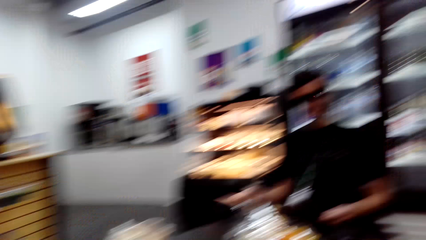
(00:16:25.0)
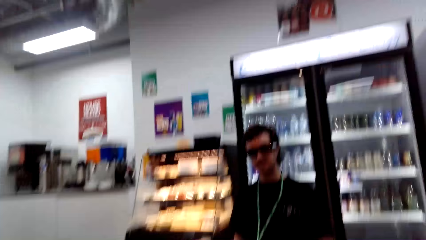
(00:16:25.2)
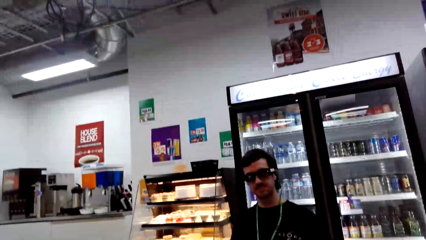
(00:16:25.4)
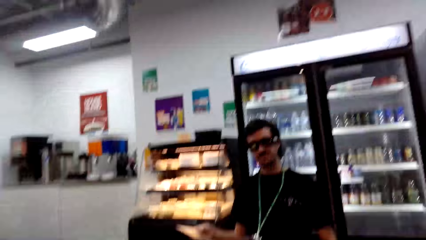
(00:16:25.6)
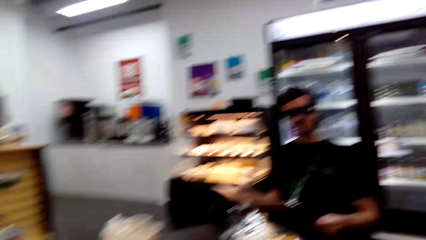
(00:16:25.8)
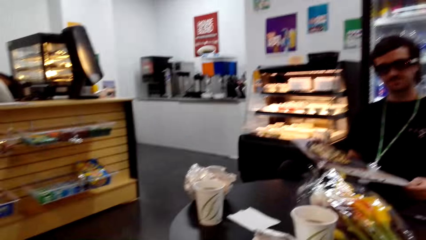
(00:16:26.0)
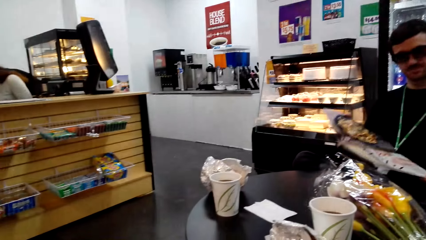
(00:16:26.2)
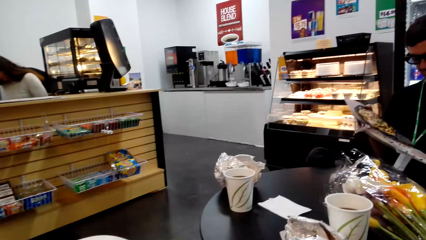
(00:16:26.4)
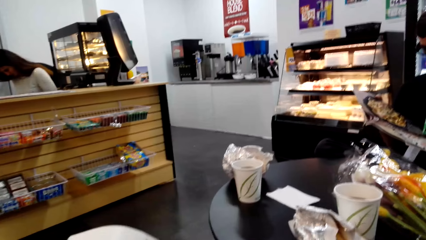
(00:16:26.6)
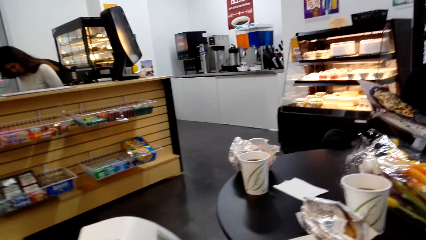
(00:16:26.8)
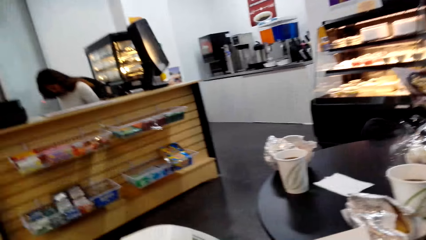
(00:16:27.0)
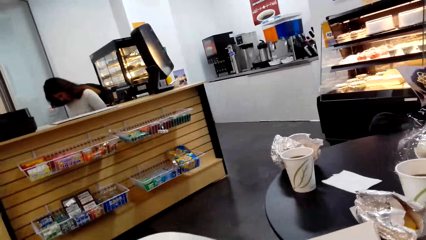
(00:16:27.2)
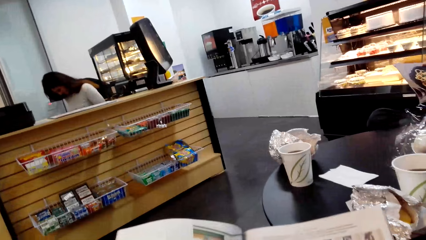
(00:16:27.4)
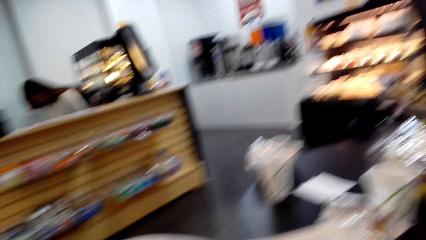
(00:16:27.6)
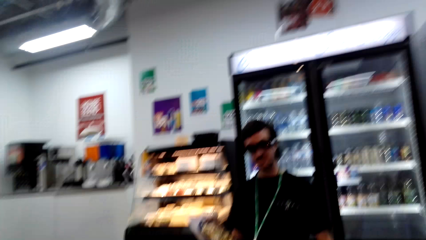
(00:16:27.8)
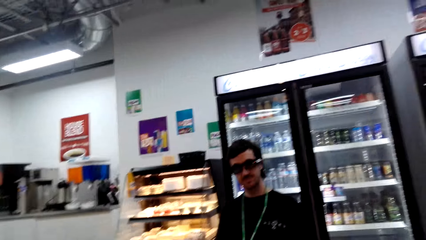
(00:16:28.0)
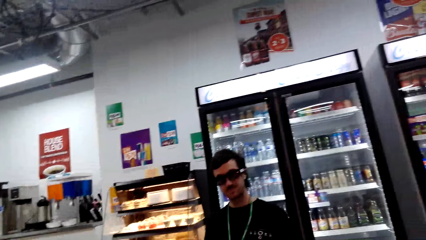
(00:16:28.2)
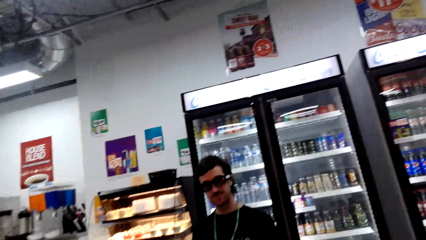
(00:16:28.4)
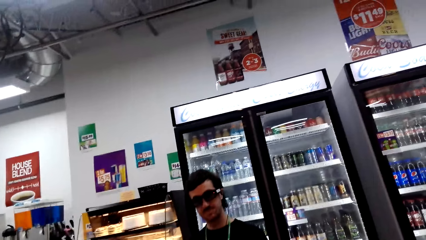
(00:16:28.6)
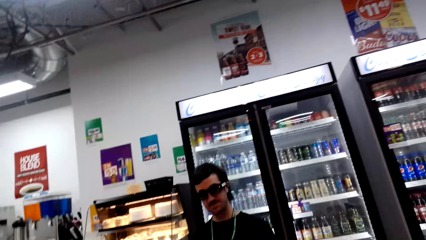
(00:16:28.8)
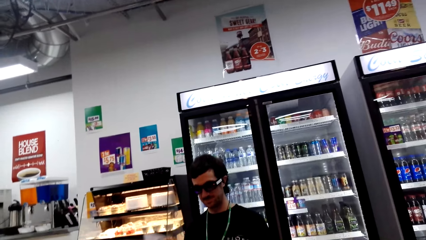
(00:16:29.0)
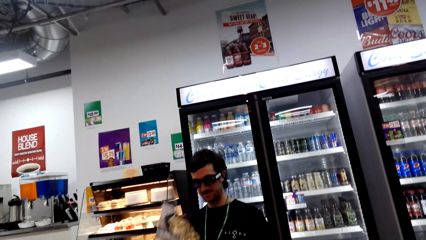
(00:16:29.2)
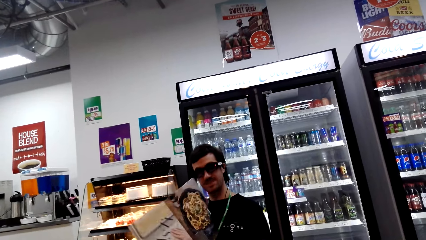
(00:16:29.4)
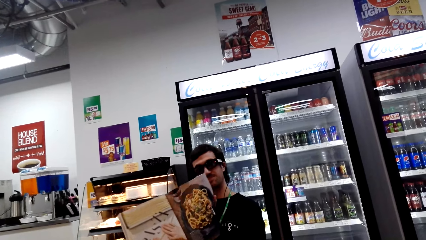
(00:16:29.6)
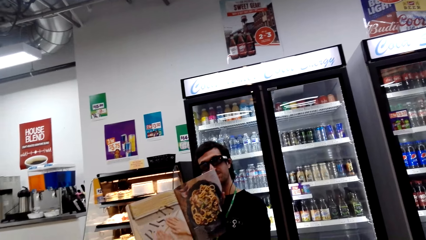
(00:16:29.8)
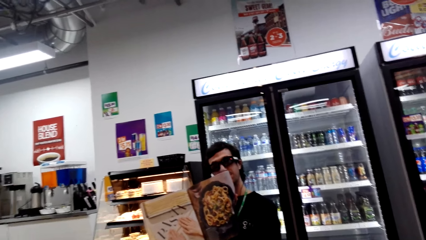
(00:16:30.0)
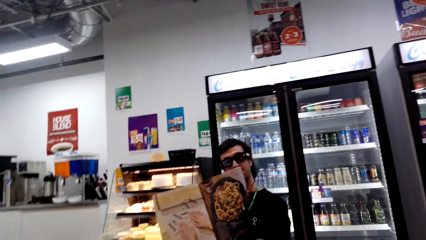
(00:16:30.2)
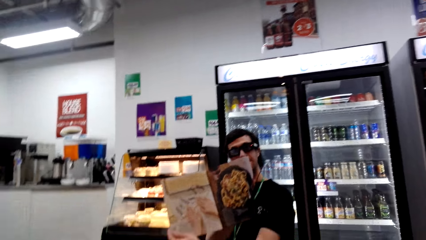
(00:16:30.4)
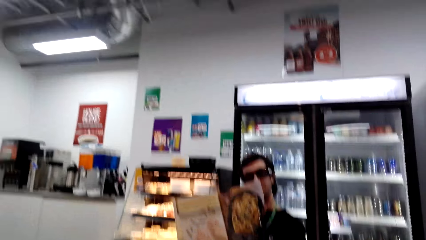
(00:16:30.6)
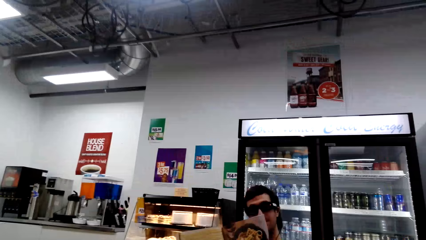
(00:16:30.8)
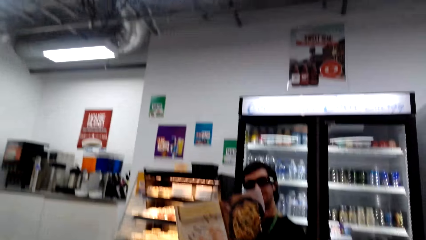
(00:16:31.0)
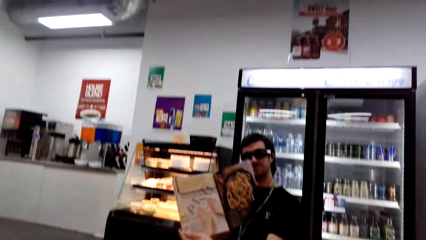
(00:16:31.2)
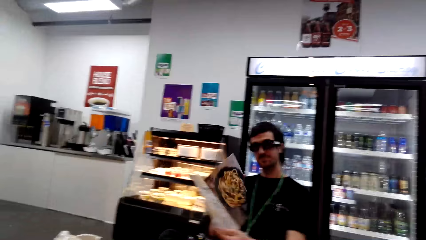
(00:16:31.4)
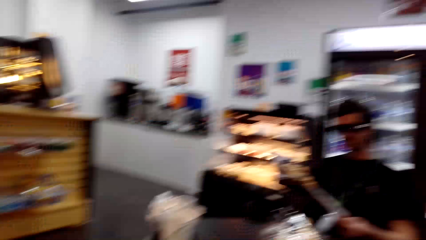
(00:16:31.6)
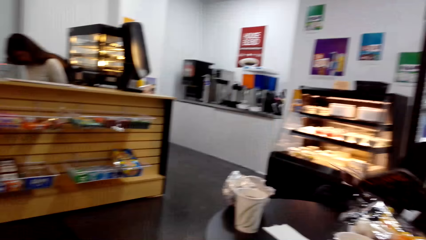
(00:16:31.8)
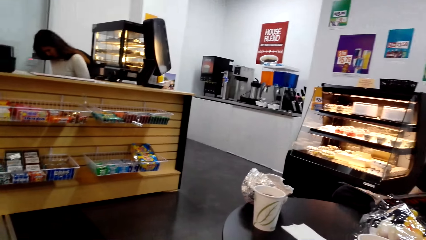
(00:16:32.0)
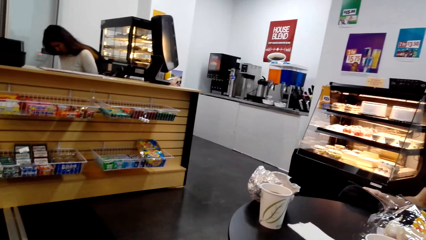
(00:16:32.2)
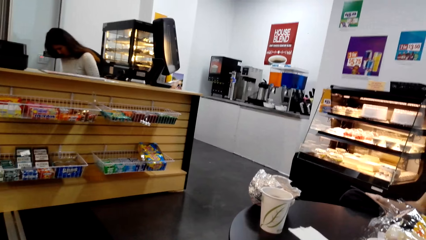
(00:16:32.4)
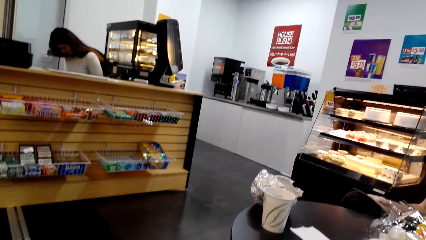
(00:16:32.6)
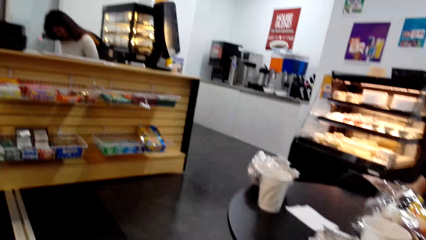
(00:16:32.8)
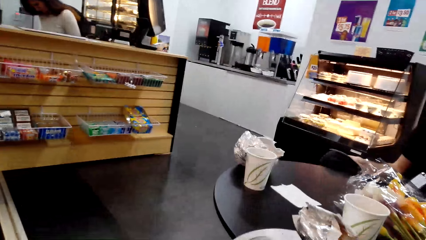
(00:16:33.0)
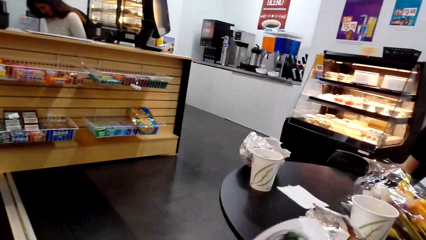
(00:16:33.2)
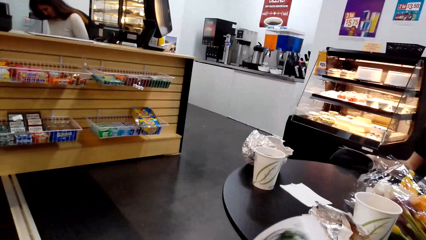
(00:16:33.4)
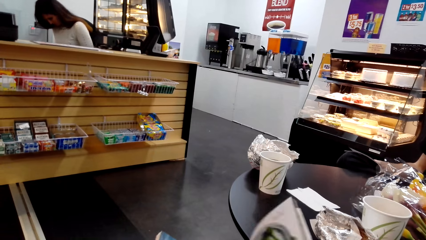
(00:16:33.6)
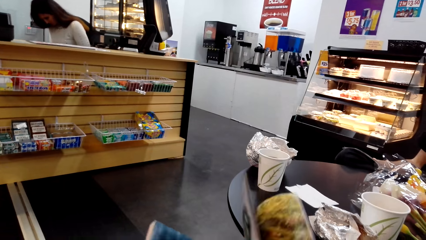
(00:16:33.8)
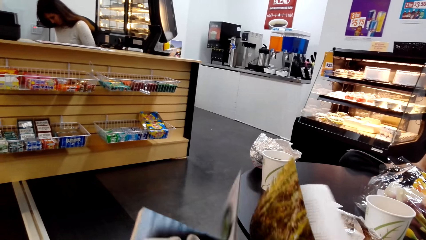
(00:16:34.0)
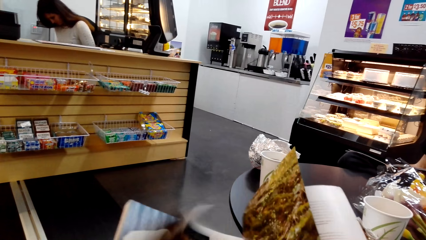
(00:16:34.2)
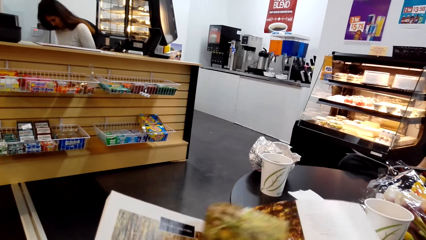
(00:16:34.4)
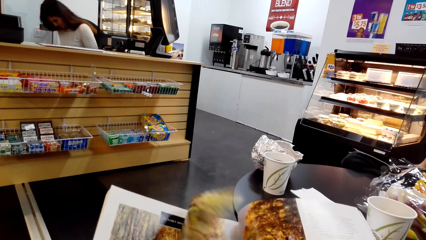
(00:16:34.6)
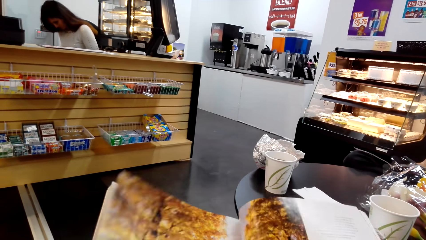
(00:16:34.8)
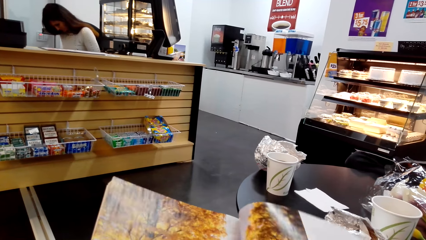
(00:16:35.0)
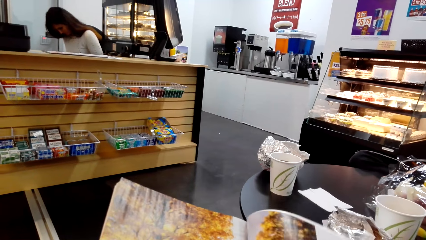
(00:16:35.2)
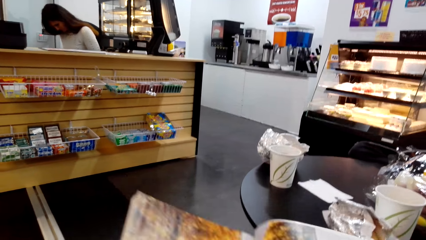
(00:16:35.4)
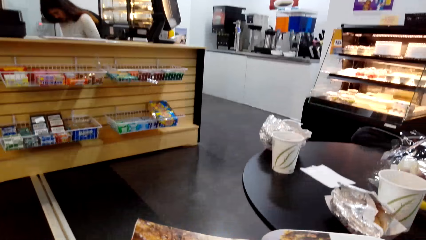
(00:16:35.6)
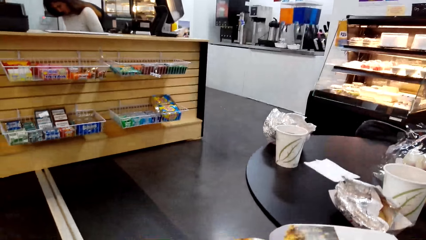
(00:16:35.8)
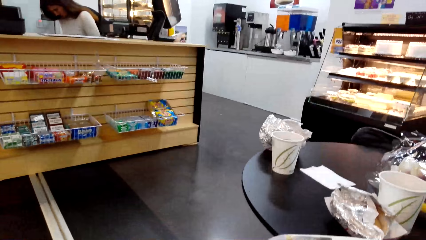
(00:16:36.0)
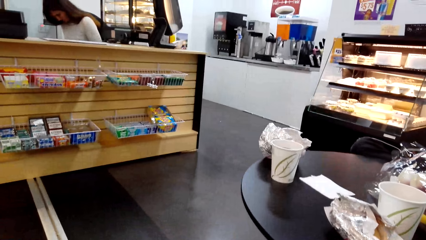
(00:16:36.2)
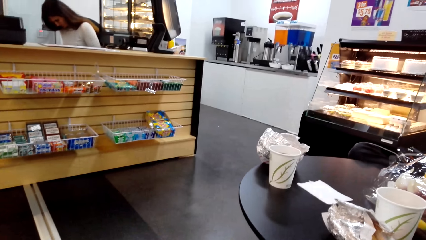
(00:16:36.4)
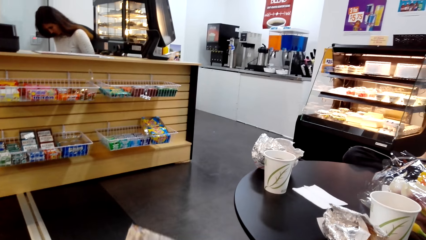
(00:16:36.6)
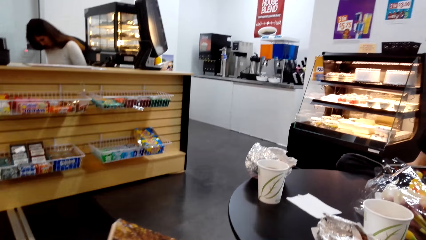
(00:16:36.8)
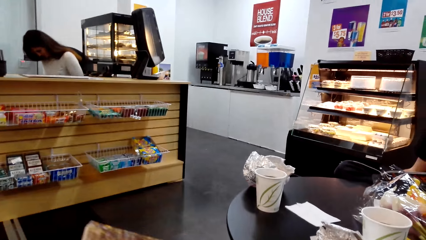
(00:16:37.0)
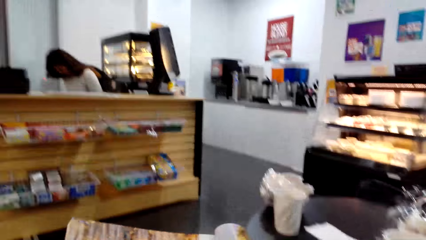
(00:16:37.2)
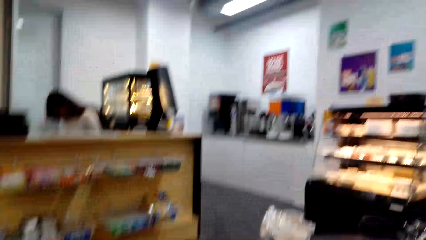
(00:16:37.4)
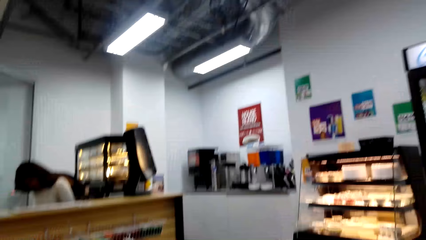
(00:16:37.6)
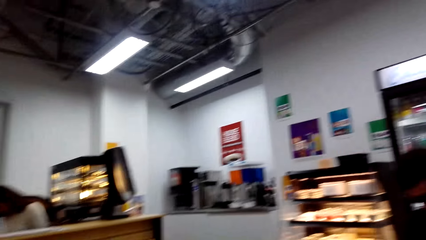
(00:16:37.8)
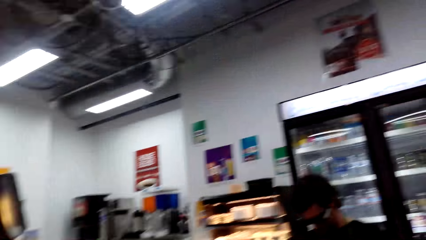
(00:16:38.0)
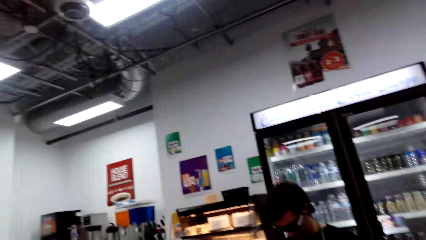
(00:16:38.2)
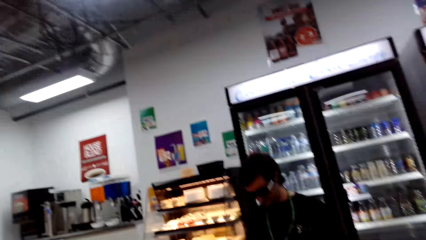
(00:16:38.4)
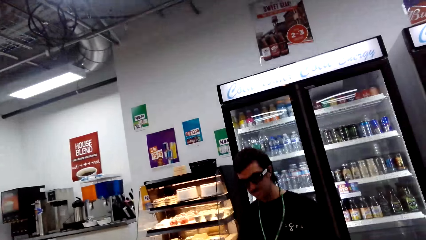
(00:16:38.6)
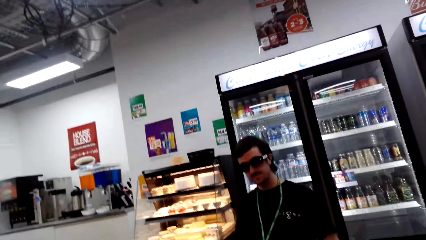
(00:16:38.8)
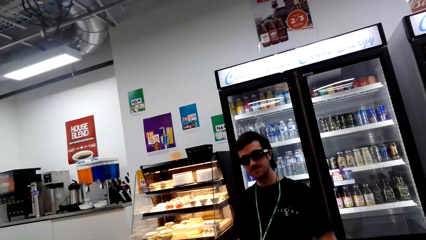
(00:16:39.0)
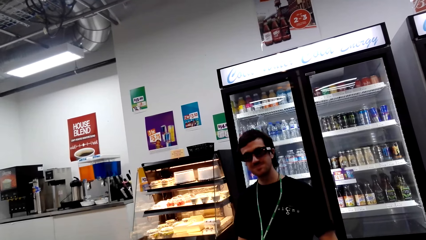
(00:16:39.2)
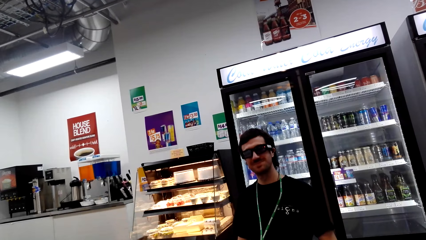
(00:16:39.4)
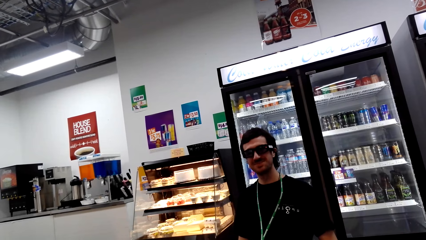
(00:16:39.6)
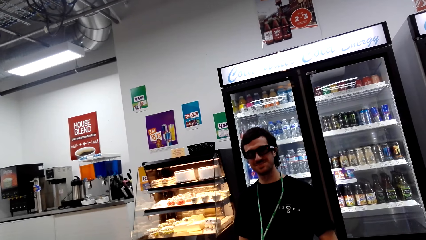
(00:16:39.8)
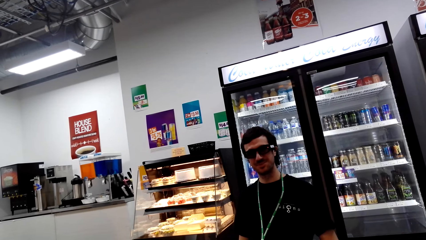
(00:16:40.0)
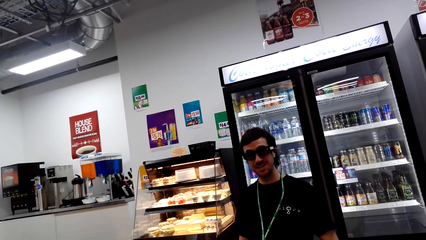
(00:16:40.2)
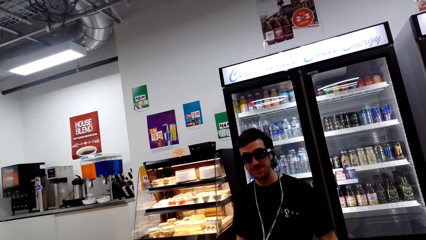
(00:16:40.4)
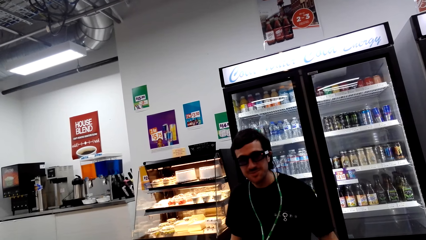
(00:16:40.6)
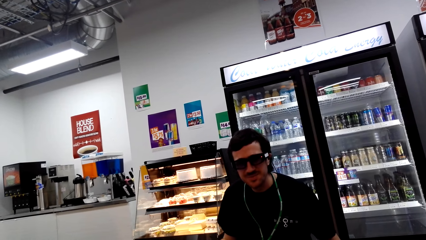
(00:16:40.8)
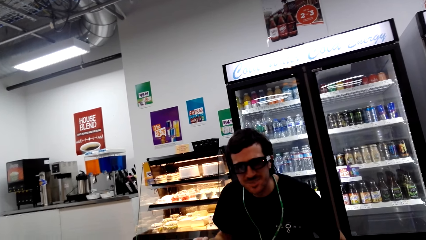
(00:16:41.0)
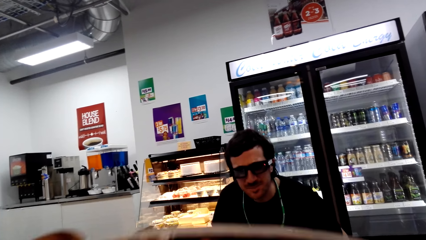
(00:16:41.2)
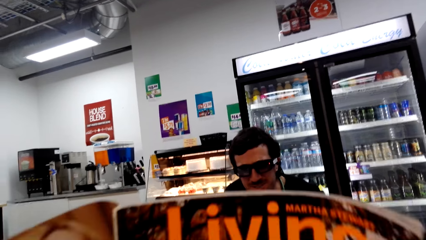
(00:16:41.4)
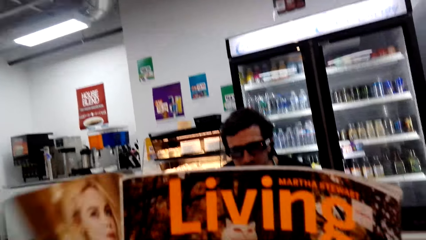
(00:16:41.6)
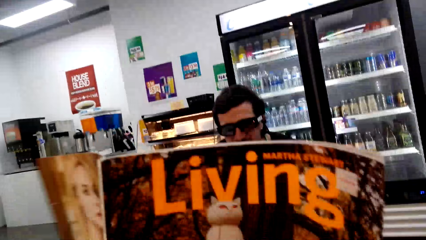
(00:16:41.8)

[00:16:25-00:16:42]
The camera wearer looks around. A man looks at the book. The camera wearer looks at the book. The man lifts the book and moves the book. The camera wearer looks at the book, opens the page of the book, looks at the book, and looks around. The man moves the head. The camera wearer lifts the book.
